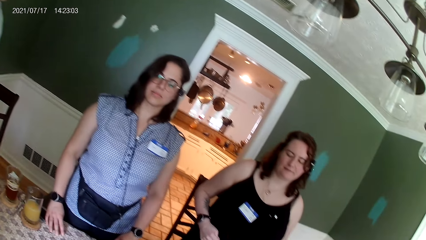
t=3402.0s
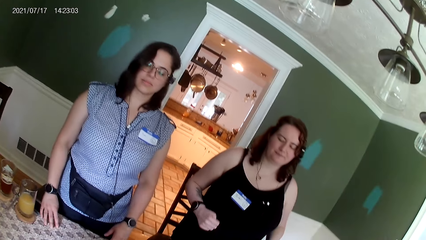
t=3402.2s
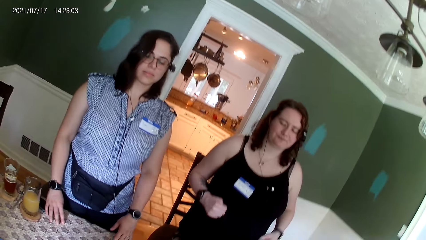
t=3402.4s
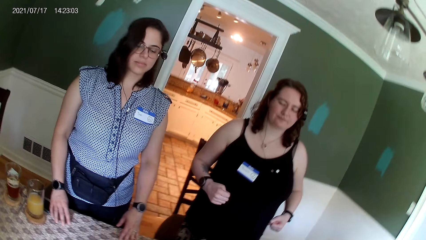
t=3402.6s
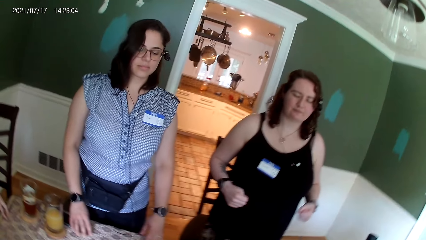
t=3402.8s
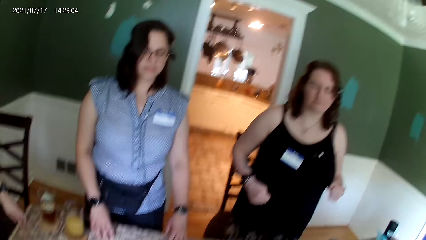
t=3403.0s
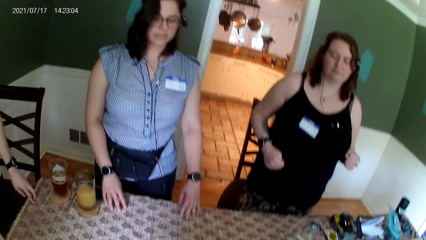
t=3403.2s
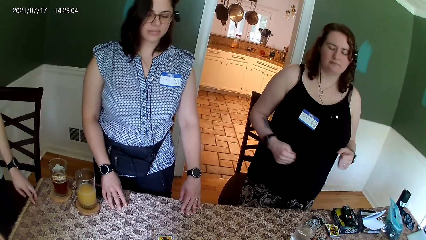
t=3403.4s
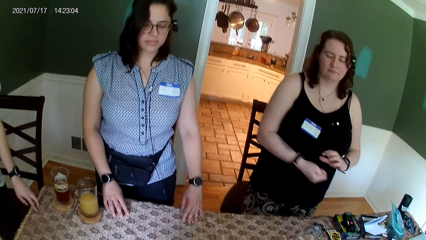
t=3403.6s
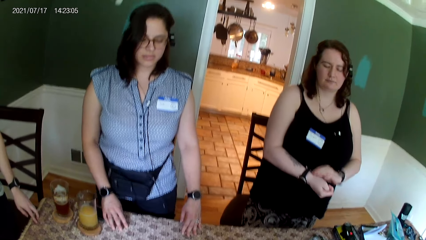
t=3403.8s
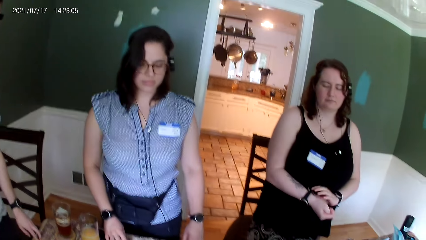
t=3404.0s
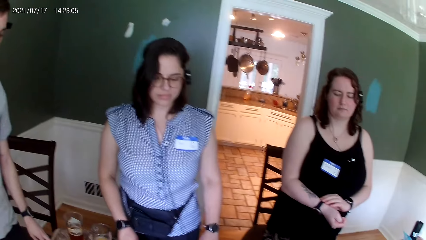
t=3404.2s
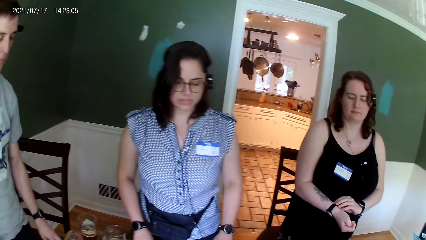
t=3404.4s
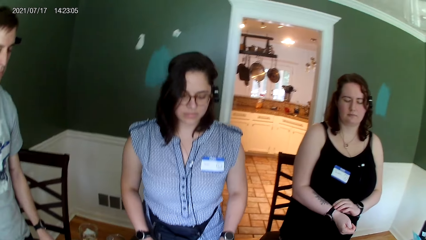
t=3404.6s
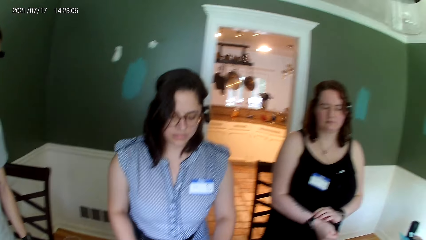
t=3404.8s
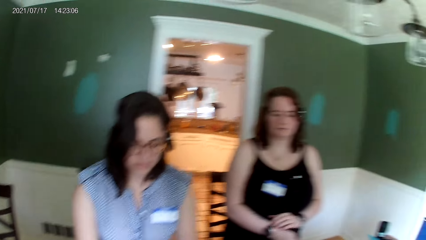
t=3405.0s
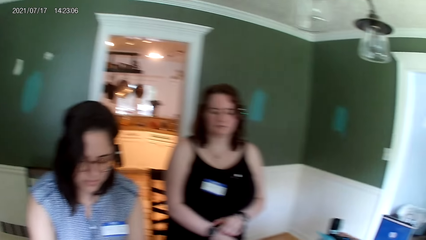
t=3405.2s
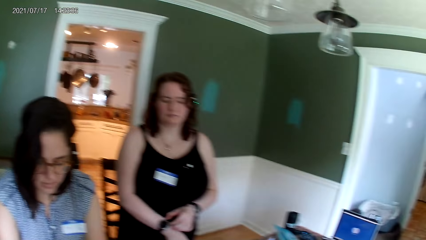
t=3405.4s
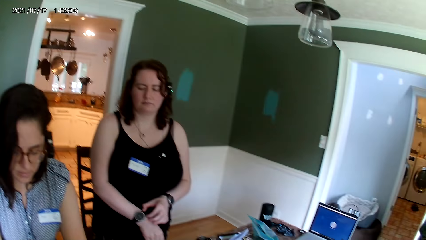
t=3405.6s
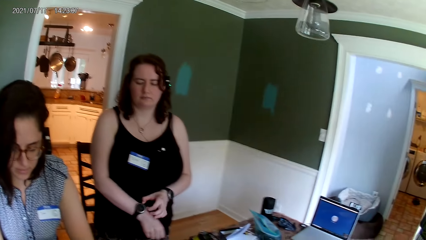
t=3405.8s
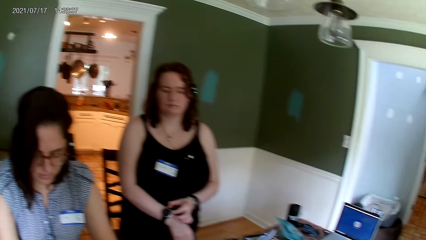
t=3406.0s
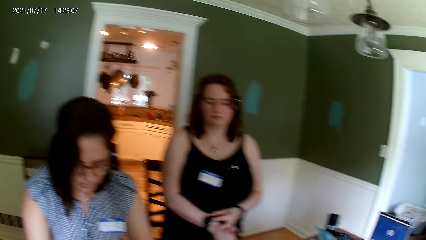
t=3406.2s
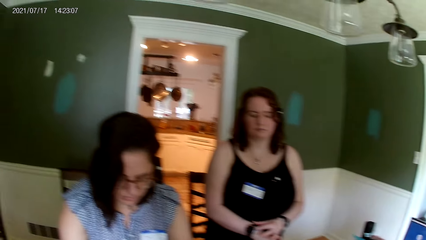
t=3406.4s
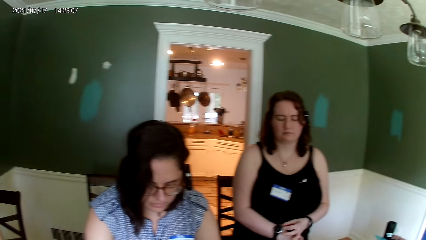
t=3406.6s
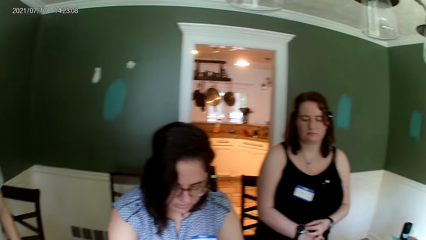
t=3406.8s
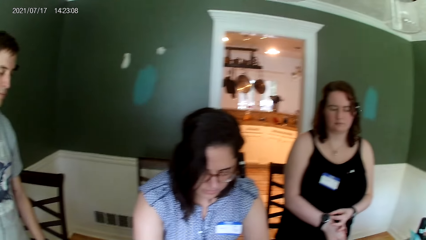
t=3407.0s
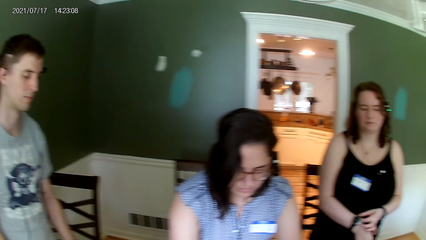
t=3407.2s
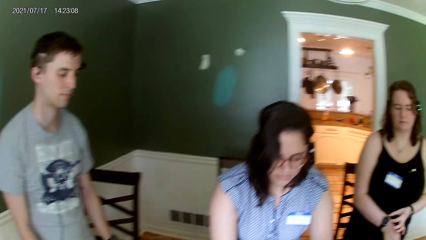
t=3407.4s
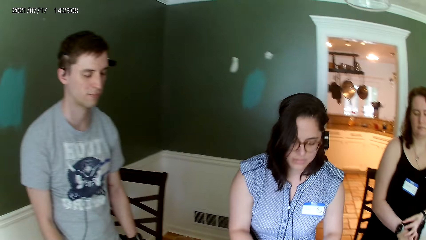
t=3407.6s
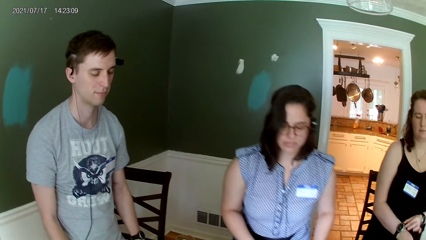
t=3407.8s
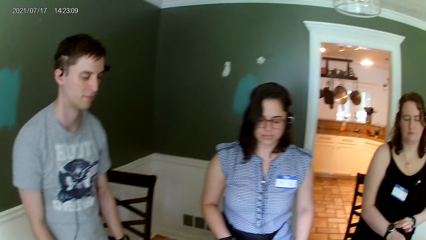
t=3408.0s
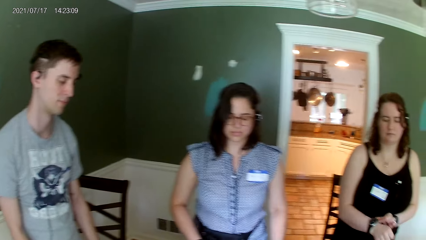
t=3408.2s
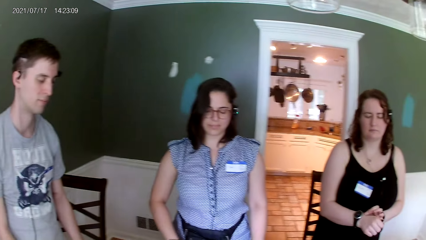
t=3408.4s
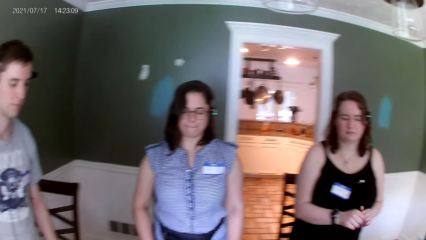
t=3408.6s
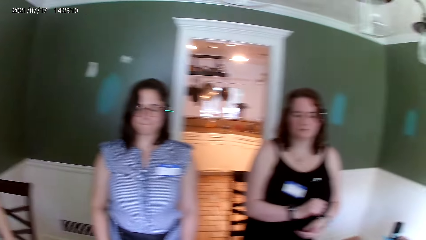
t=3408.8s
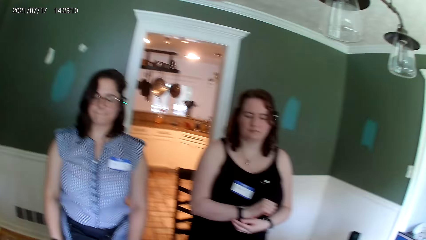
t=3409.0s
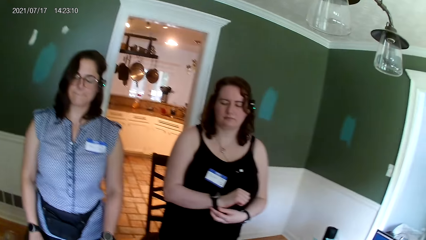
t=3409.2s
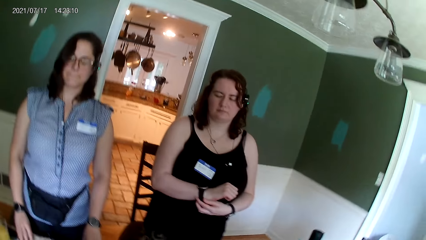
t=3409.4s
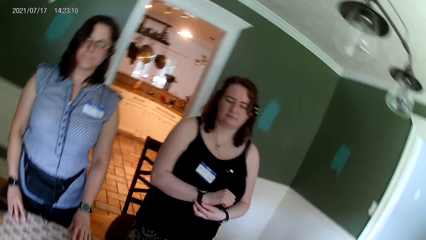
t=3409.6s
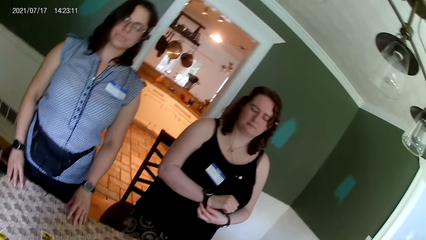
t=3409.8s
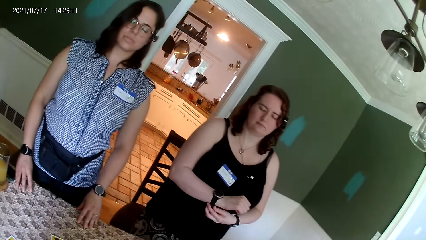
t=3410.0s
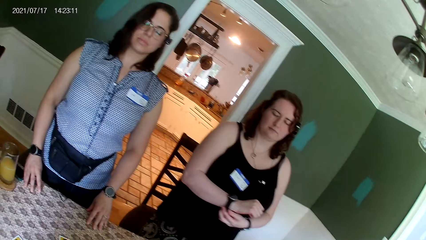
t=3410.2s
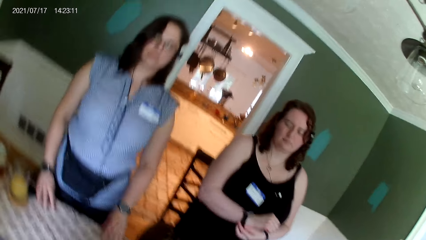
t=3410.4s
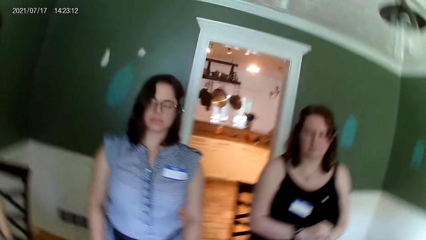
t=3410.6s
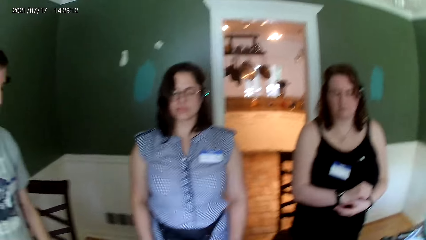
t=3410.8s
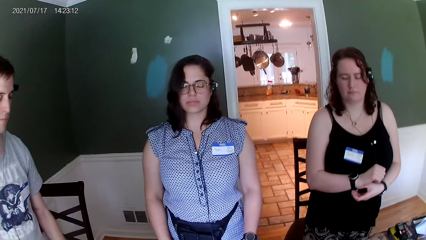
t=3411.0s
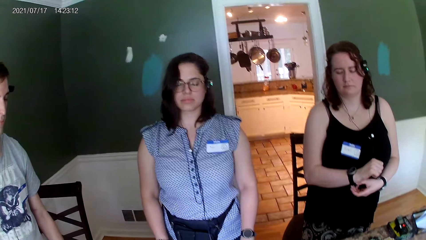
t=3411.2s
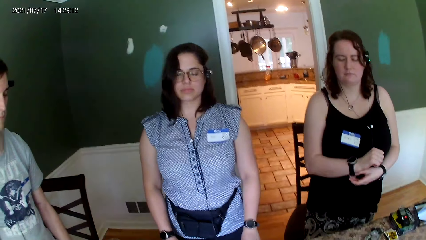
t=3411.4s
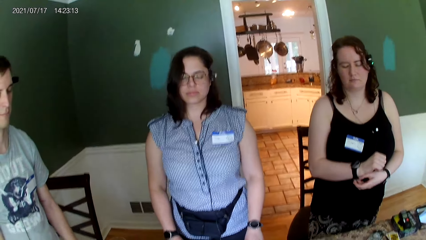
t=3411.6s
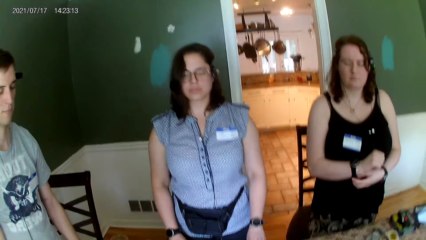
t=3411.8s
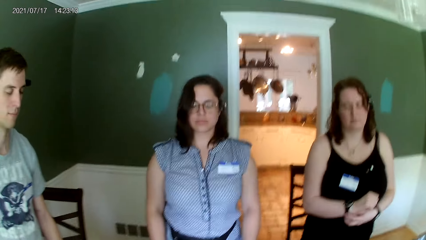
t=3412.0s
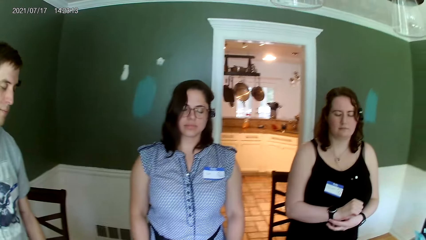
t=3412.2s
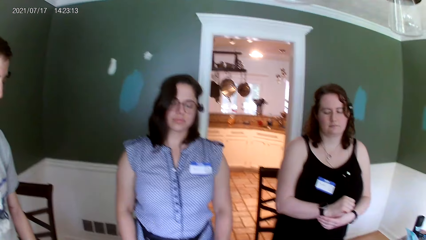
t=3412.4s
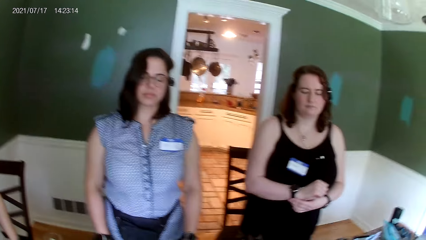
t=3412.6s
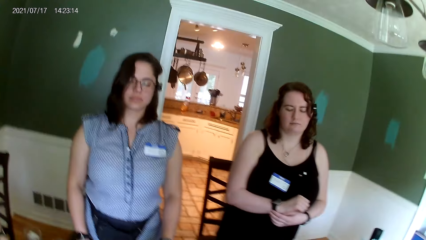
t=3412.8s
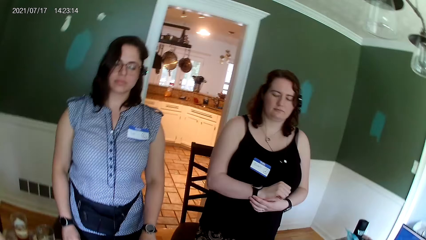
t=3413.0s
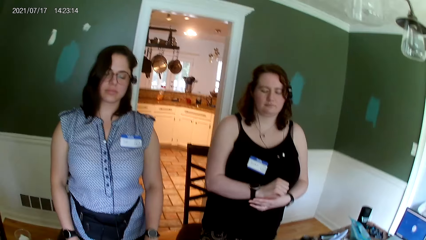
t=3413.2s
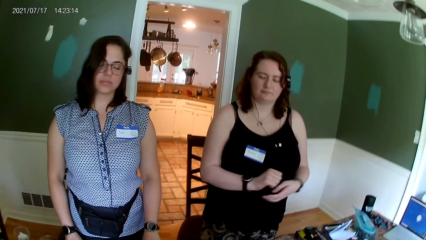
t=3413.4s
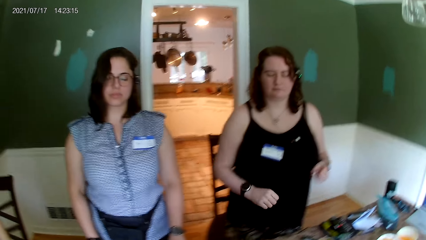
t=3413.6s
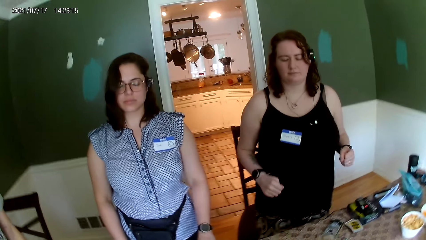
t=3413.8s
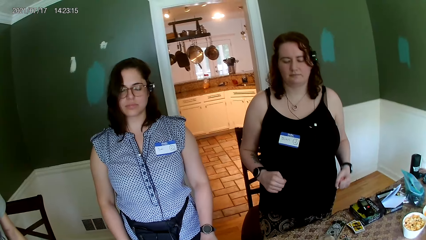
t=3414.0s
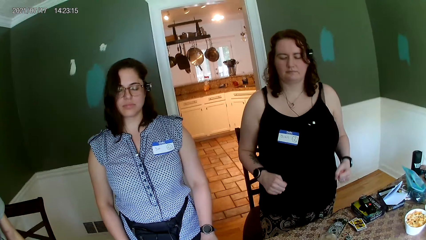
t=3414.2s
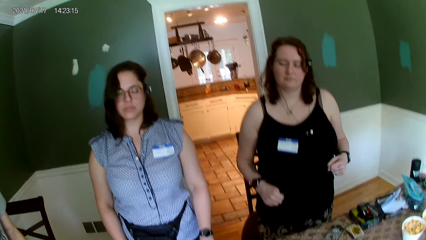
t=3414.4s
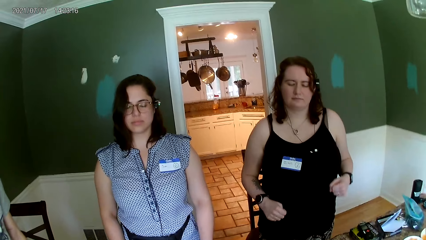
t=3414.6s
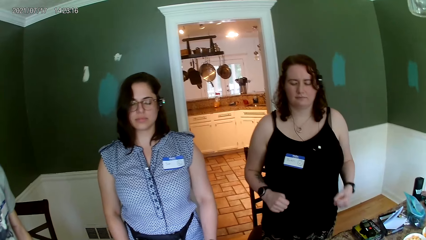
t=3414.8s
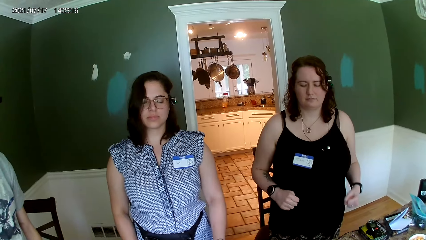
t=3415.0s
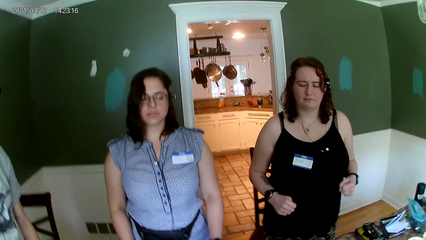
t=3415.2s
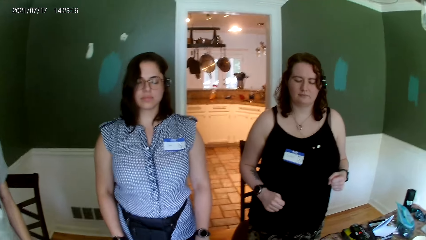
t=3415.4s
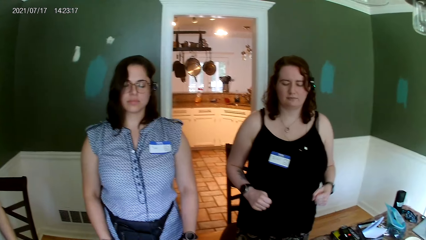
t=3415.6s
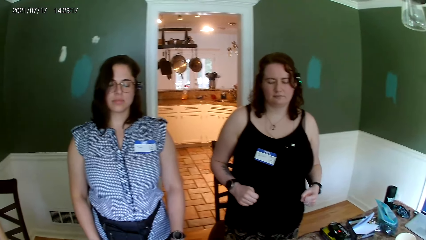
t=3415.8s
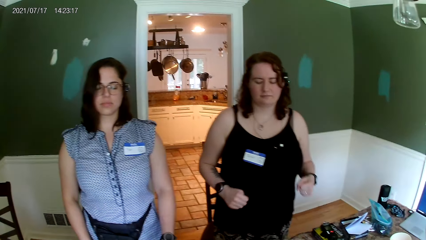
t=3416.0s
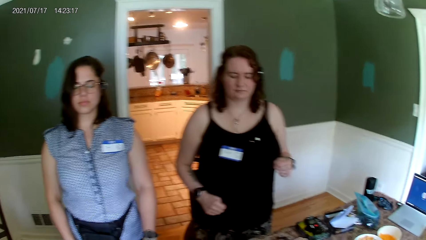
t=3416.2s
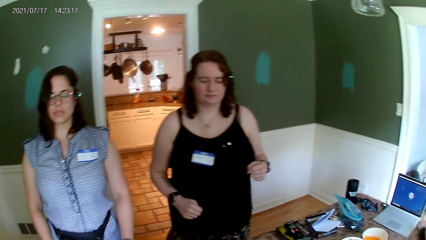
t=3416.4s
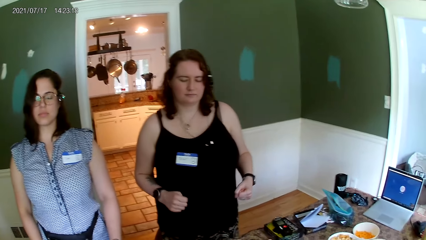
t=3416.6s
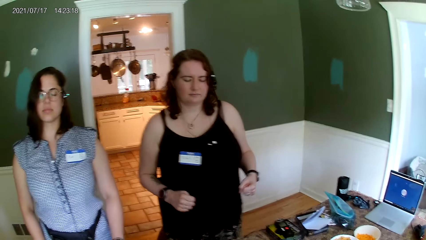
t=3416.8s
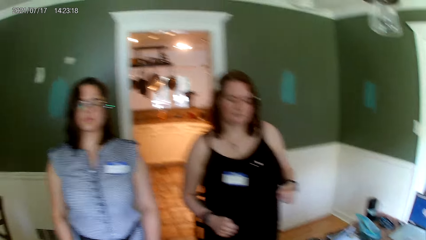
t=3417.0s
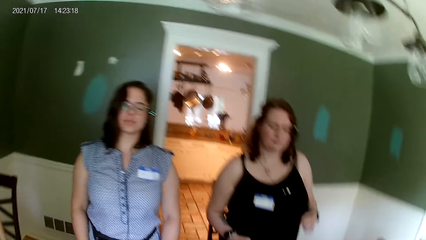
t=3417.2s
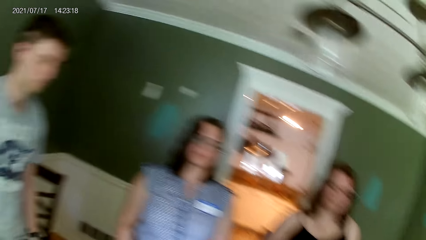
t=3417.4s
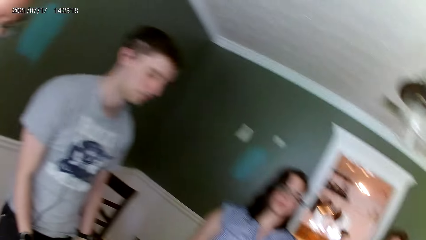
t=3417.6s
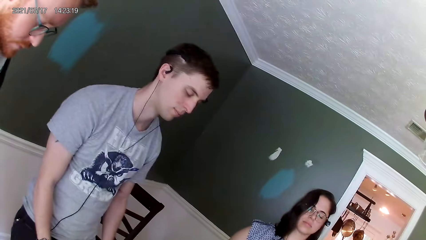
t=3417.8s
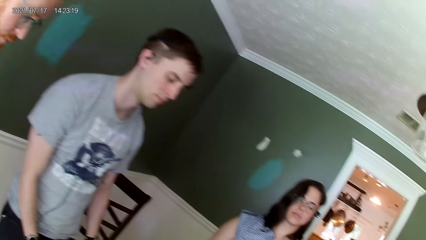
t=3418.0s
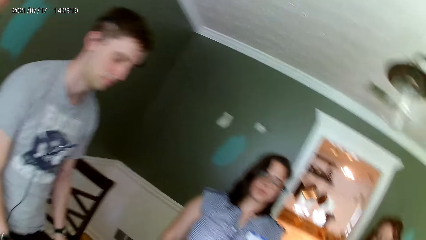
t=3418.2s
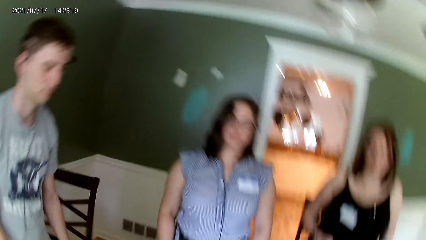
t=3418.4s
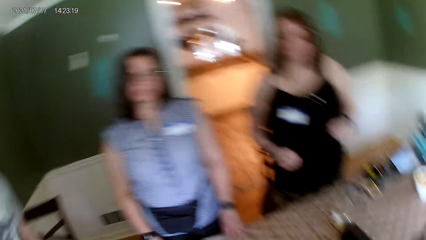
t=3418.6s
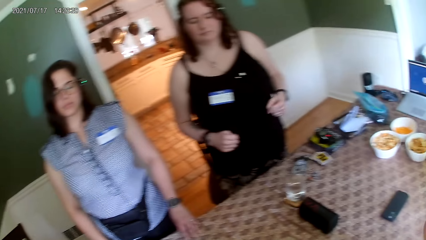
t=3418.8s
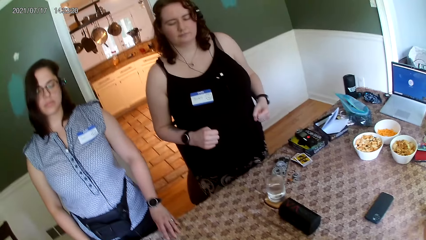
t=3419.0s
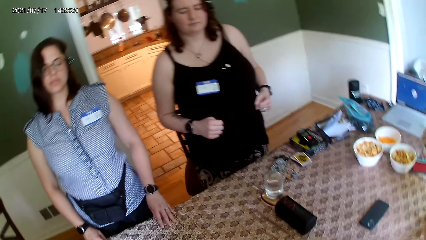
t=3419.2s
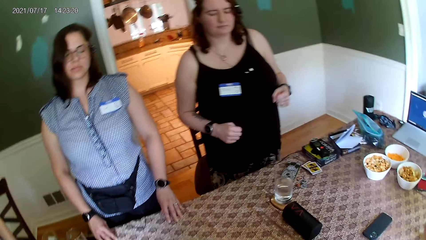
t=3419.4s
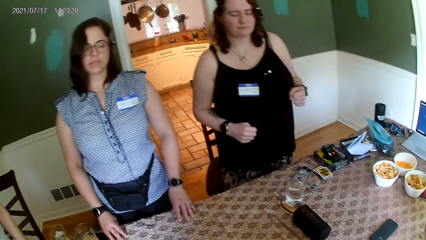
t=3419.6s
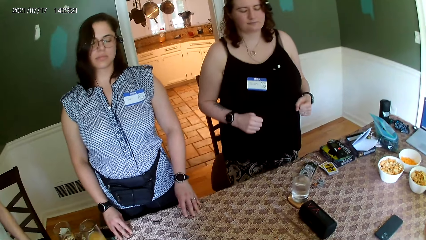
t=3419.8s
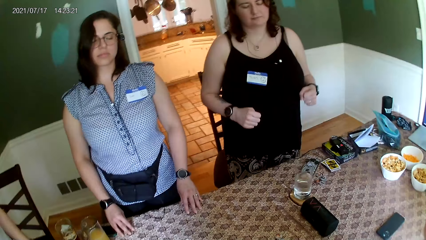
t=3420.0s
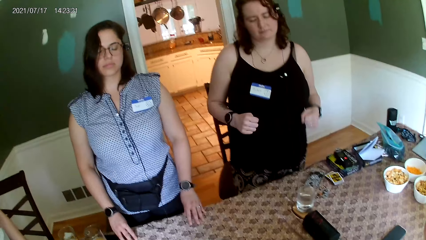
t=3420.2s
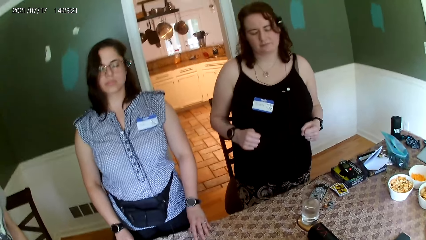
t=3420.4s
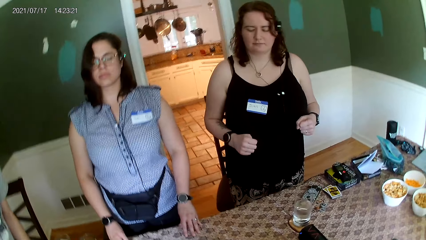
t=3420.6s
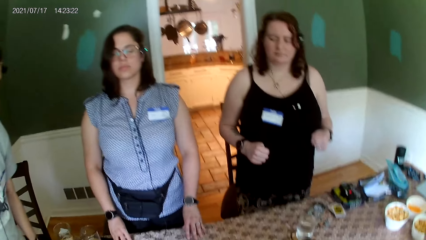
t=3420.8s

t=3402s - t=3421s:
A female moves cards on the table. The camera wearer dances to the tune.
